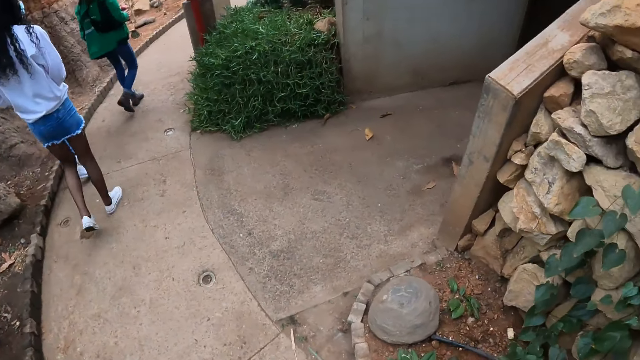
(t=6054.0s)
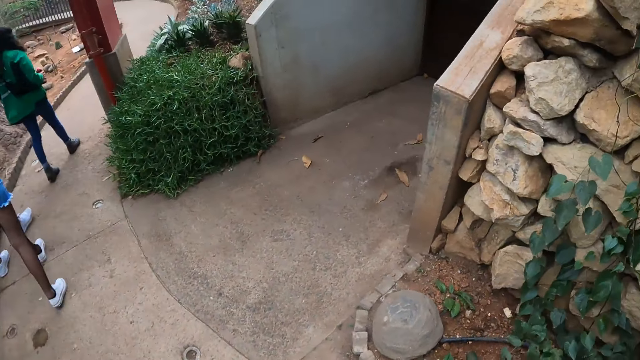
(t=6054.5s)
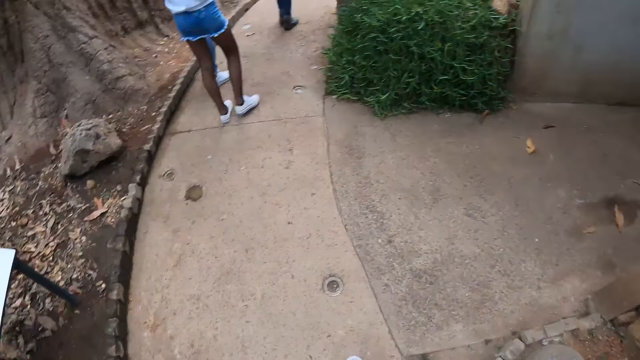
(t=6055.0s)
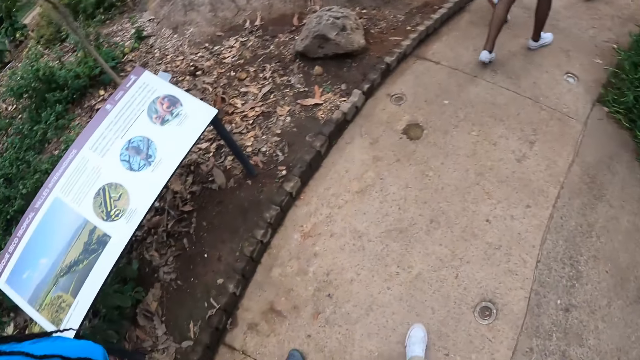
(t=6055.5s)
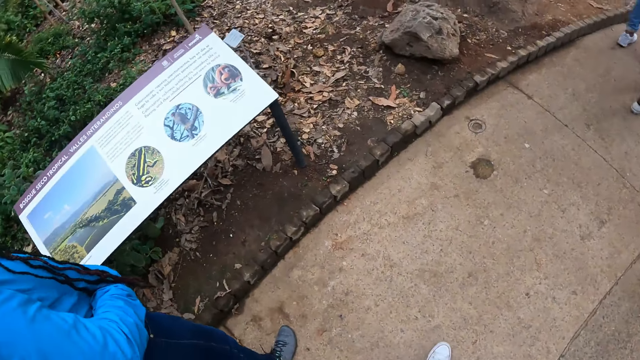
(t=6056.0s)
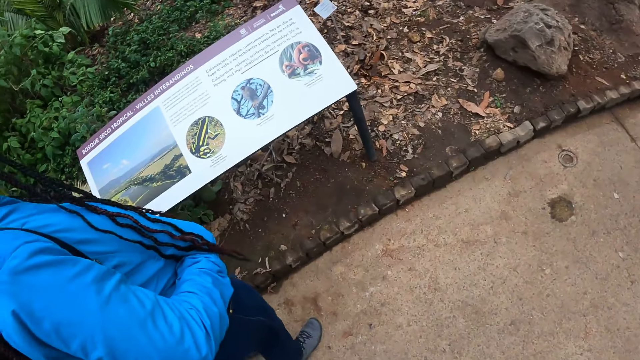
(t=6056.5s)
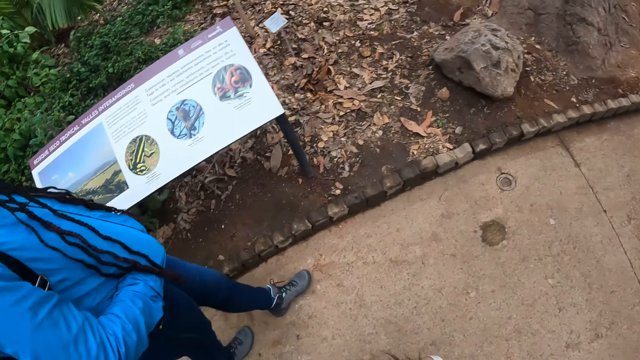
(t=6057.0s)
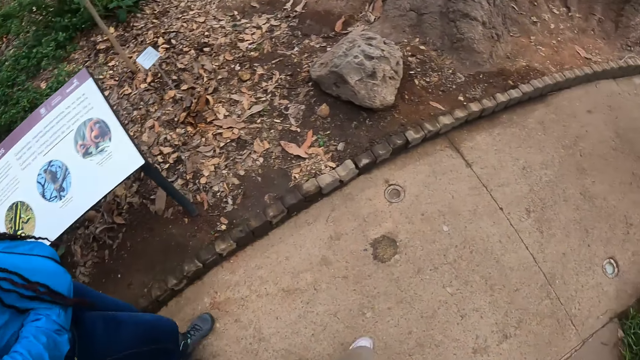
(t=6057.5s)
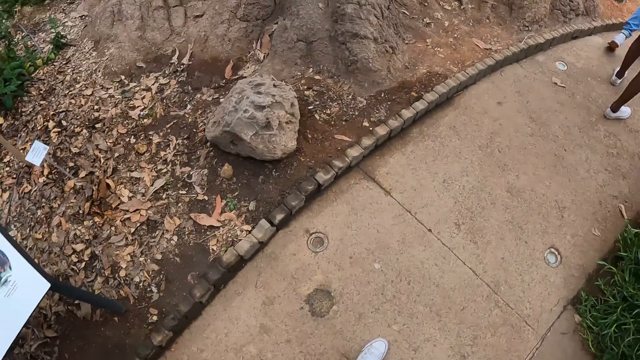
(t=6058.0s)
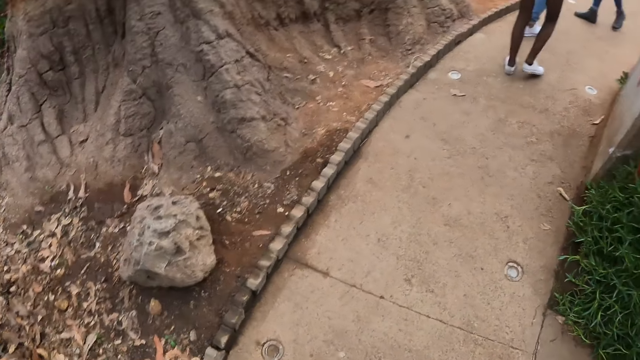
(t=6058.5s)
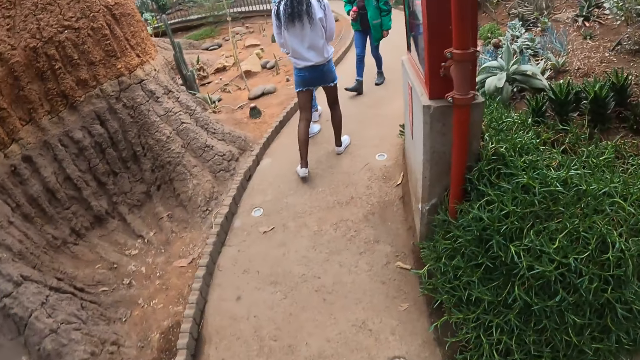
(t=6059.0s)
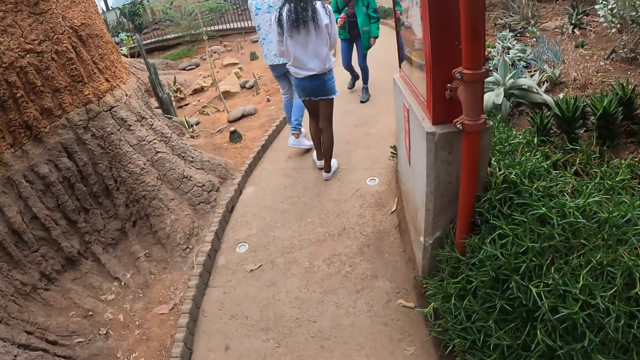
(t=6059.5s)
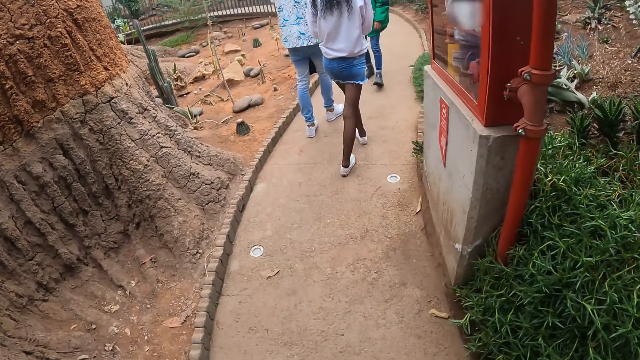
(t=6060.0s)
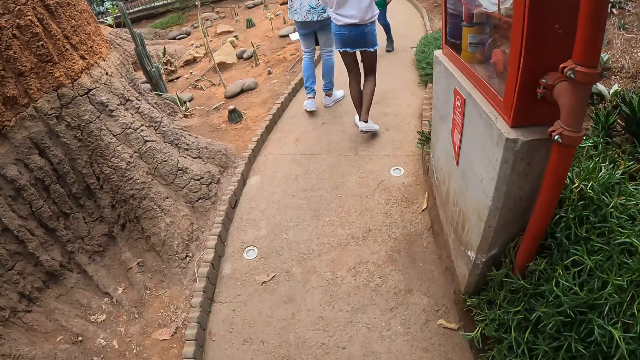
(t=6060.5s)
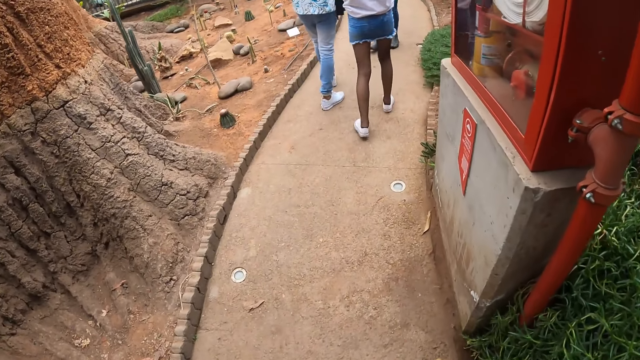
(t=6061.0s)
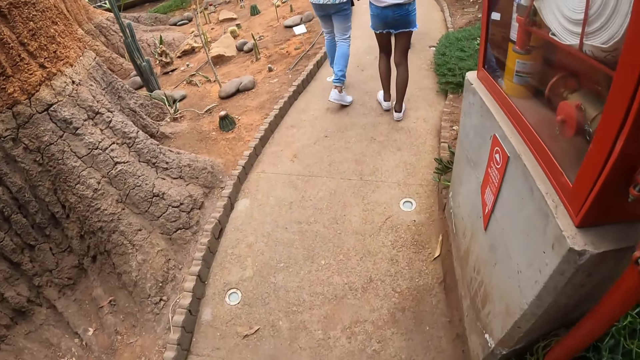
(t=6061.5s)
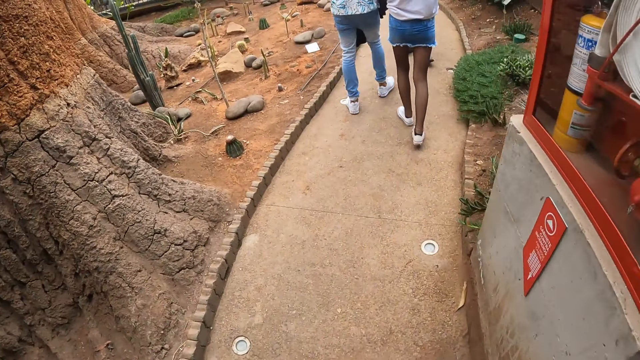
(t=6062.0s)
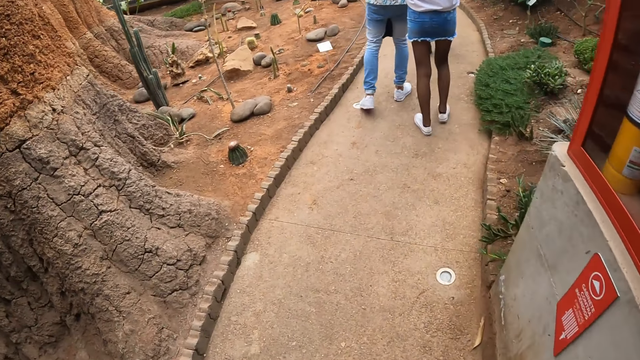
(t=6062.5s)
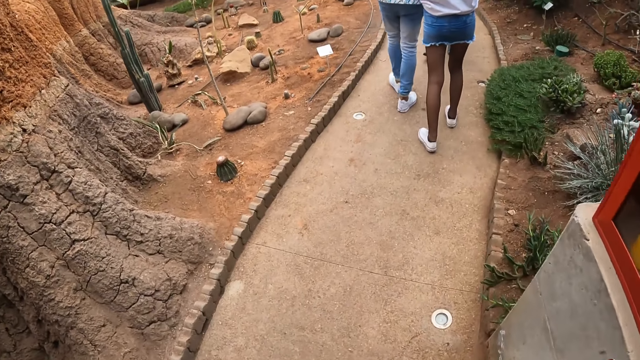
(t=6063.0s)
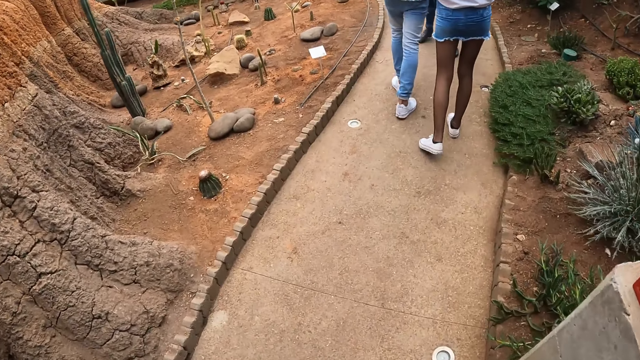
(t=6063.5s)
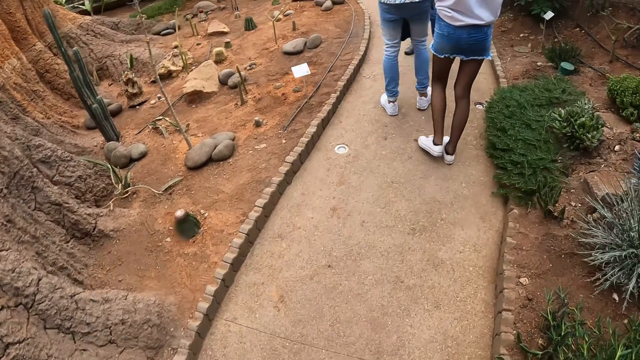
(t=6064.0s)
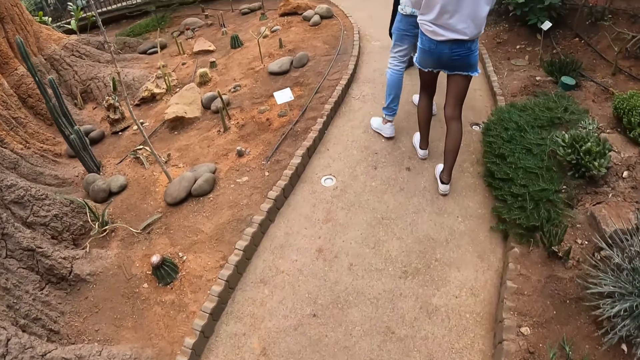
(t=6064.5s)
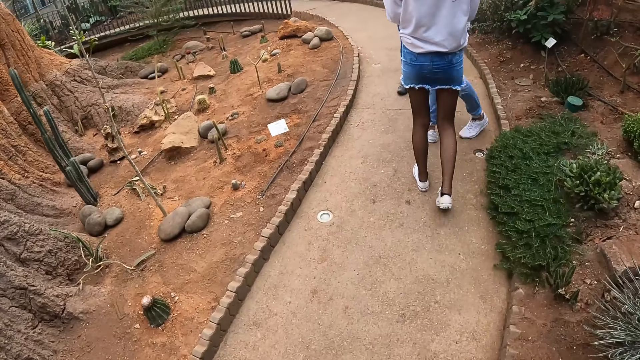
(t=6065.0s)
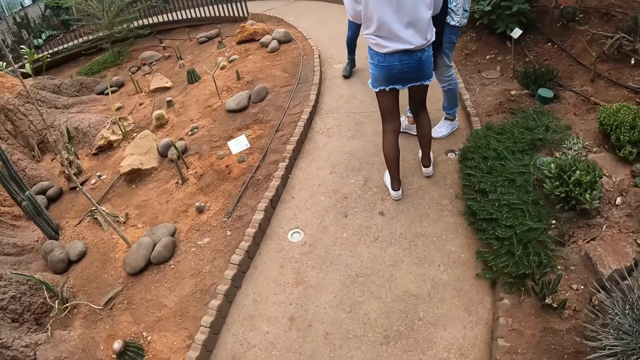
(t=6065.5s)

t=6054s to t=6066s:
The camera wearer looks around. They walk around.

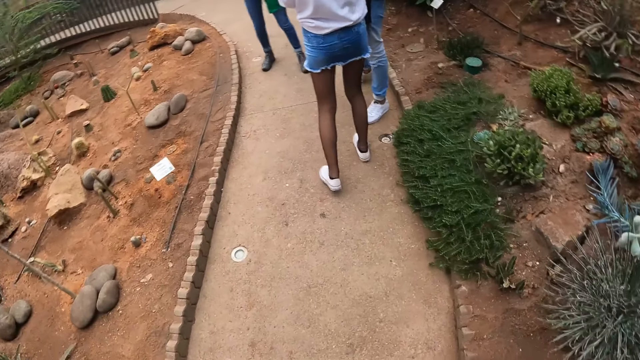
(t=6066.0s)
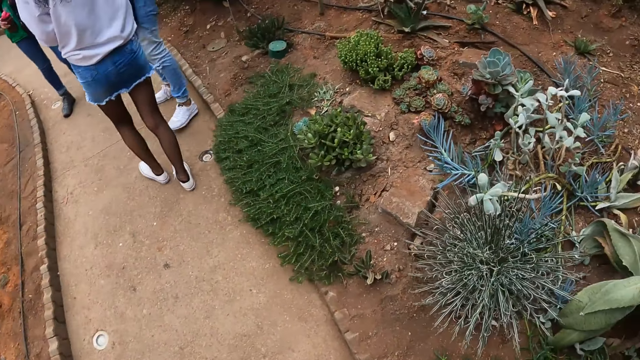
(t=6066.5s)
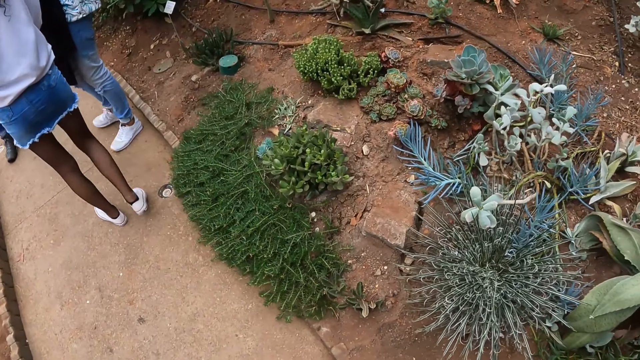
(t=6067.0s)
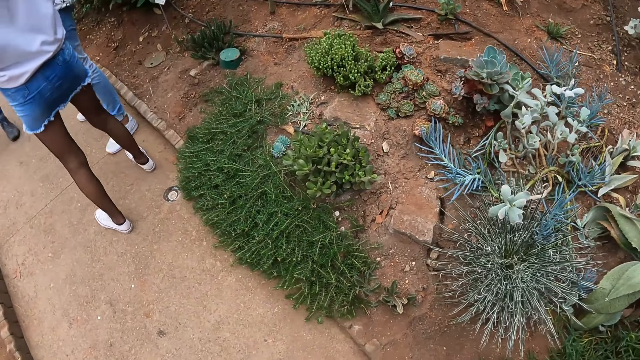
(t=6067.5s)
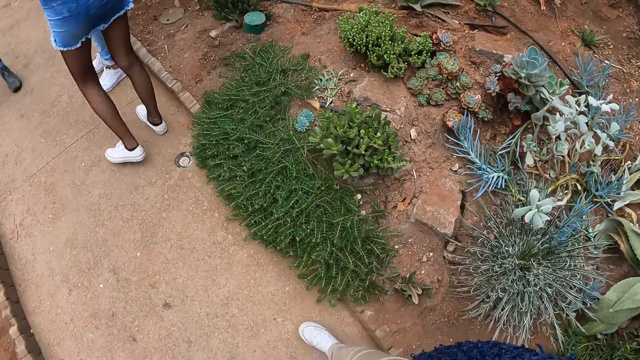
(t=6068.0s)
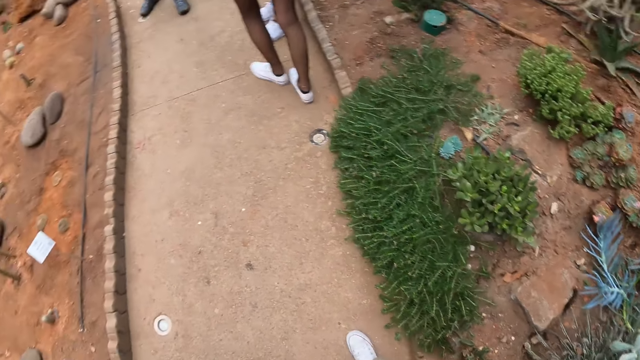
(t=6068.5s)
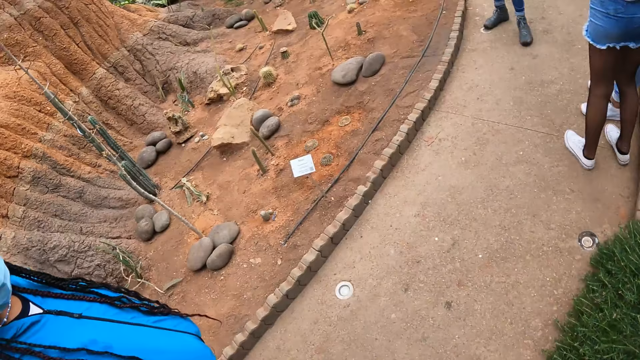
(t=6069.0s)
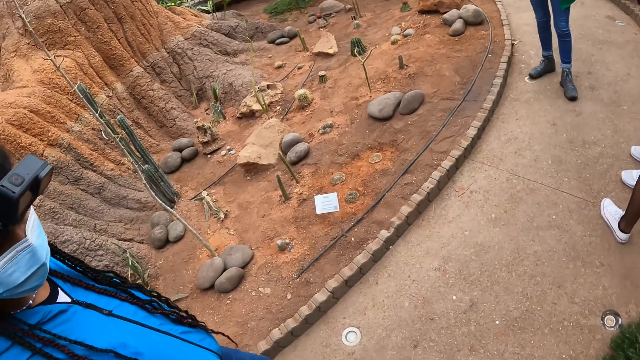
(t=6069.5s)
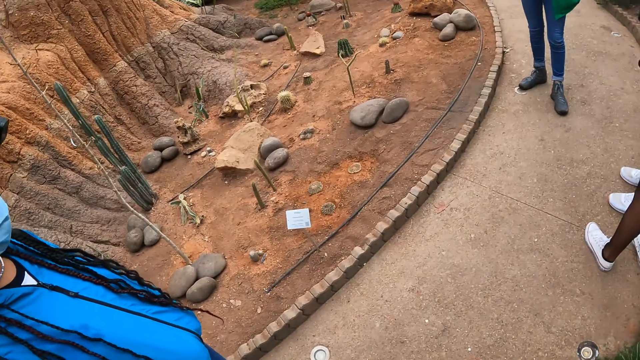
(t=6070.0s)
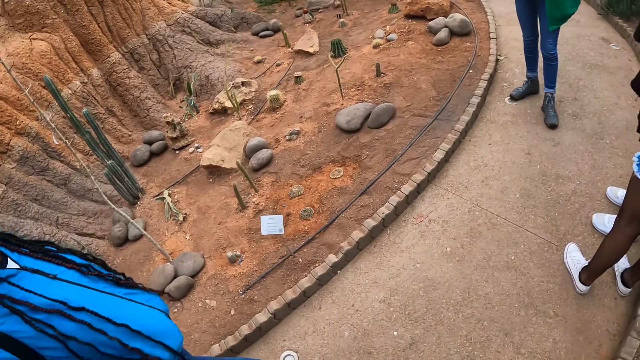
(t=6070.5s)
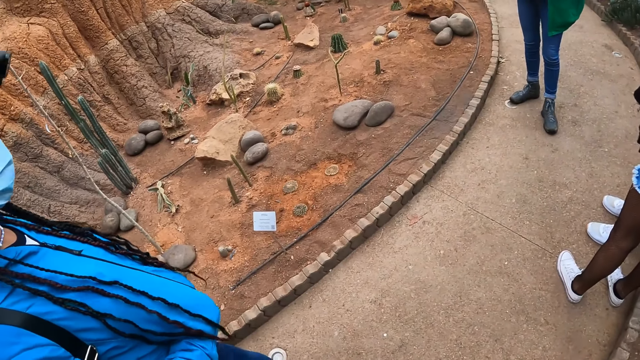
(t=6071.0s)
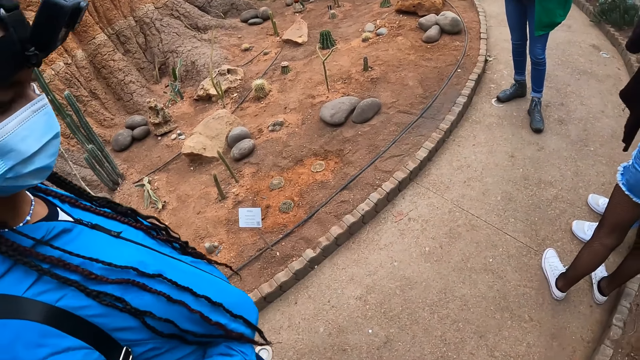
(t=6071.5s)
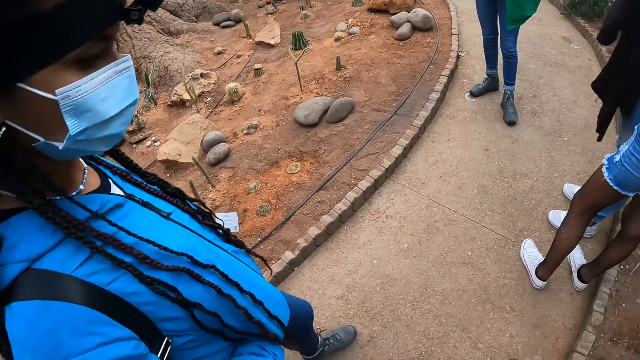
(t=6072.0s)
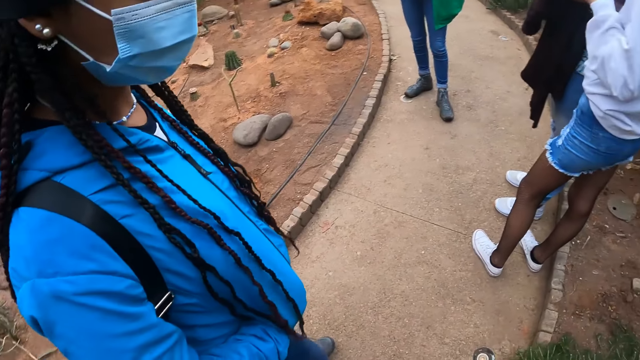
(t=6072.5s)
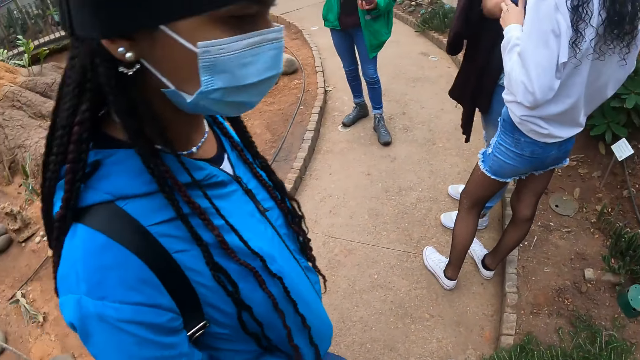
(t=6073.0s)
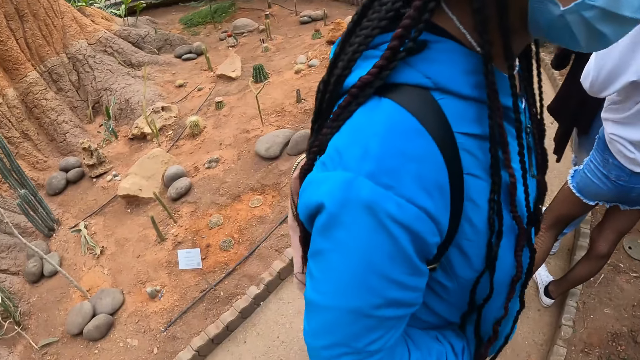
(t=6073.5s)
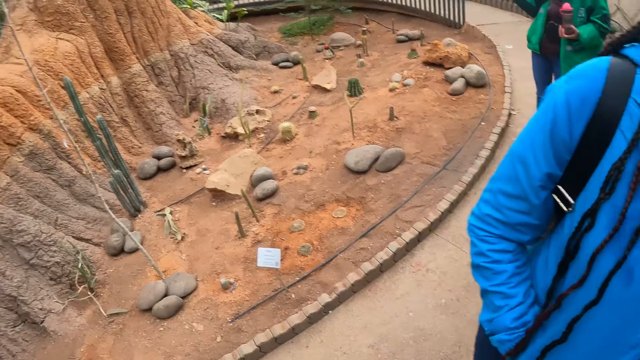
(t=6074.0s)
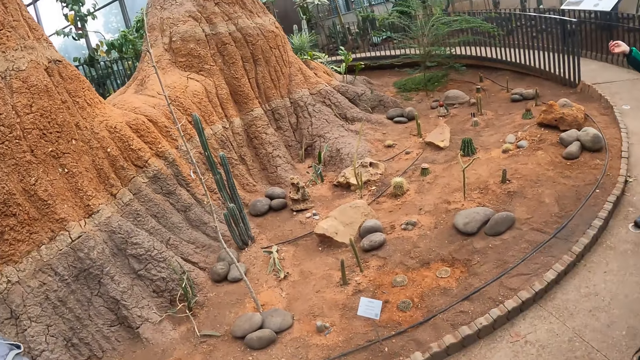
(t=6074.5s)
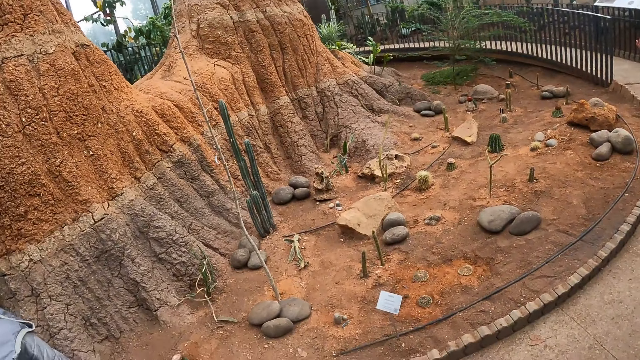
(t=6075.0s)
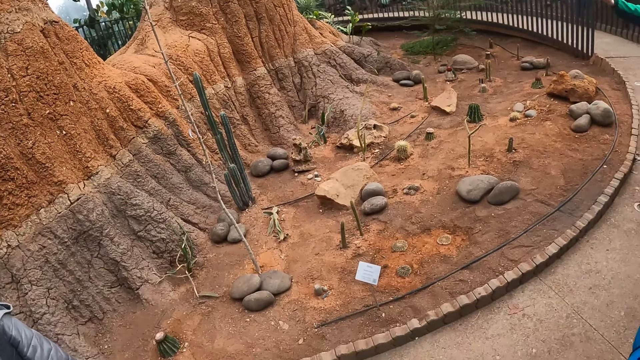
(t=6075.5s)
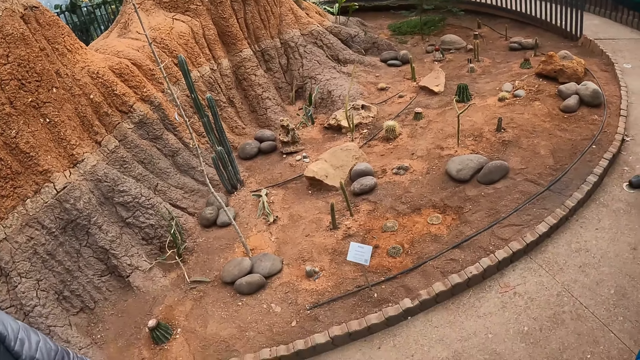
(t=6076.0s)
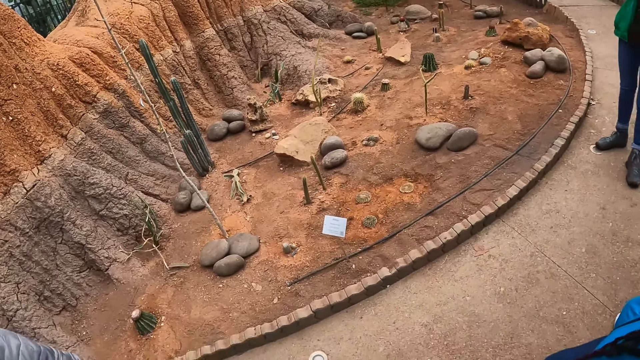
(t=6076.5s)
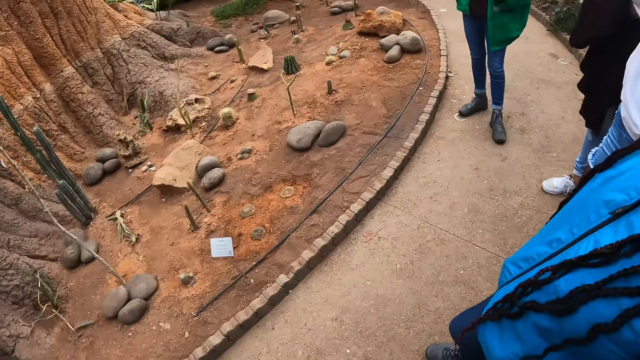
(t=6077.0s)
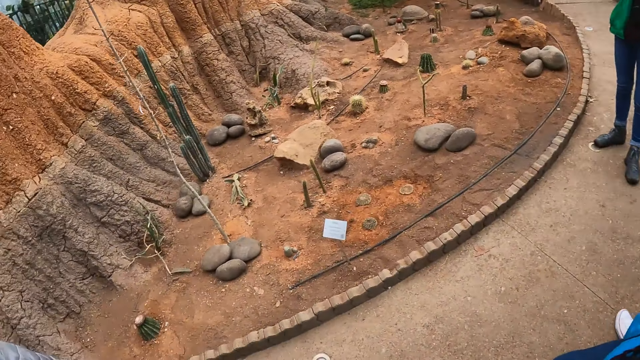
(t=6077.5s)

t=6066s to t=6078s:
The camera wearer looks around.
